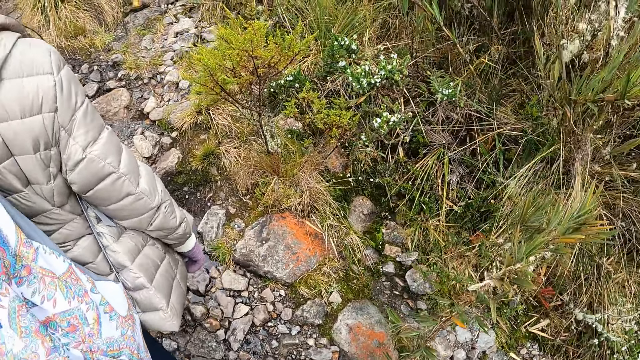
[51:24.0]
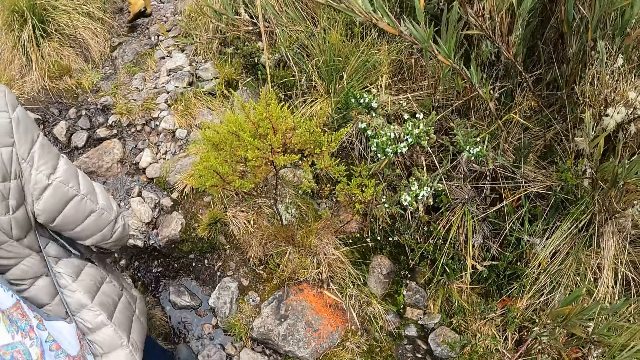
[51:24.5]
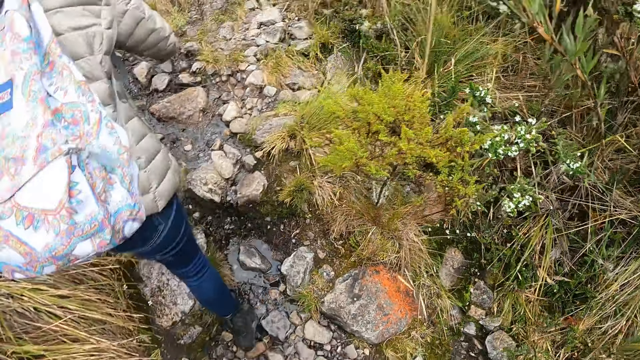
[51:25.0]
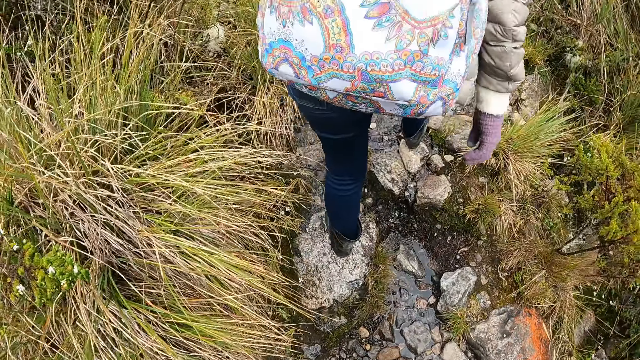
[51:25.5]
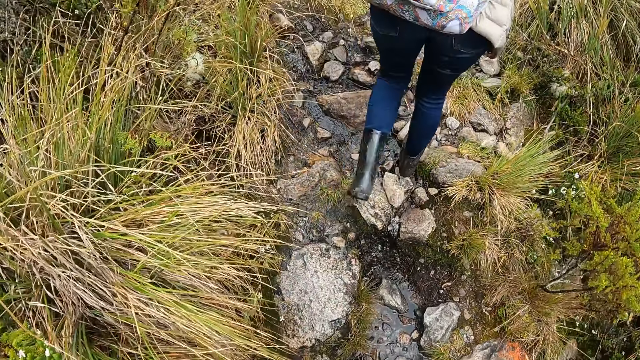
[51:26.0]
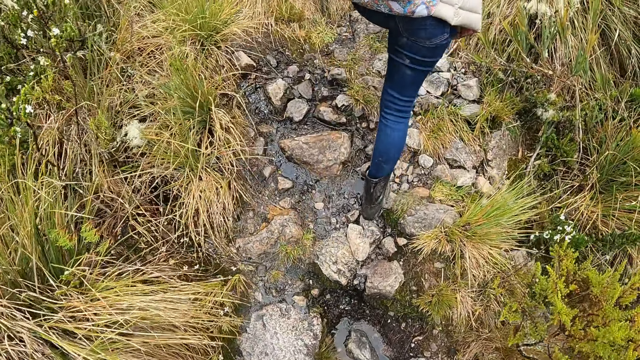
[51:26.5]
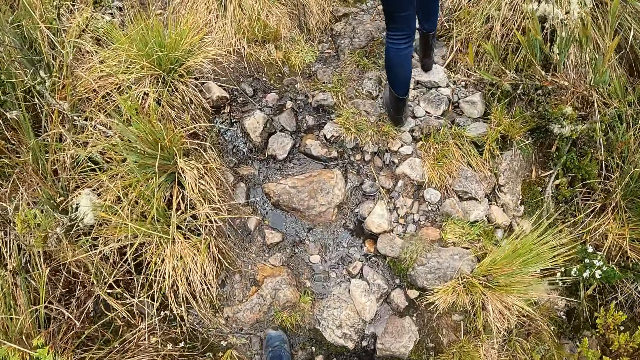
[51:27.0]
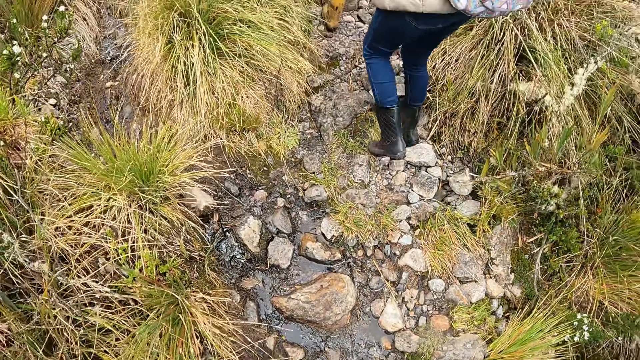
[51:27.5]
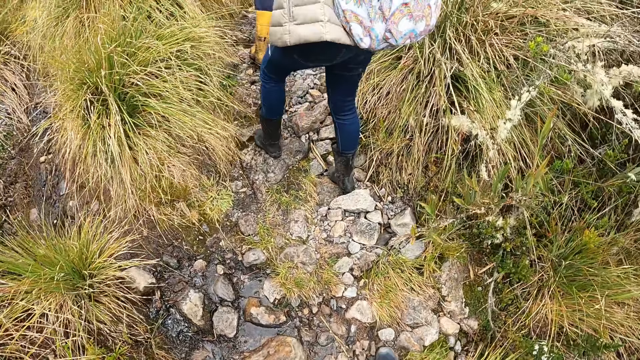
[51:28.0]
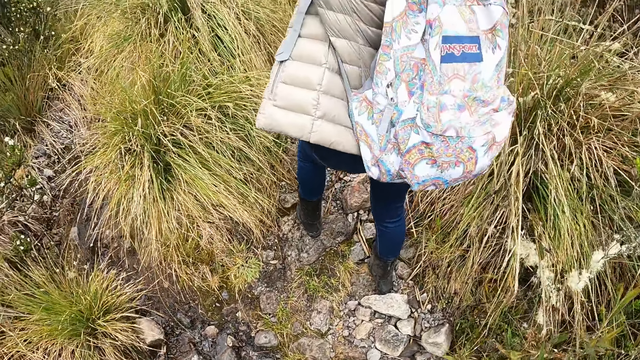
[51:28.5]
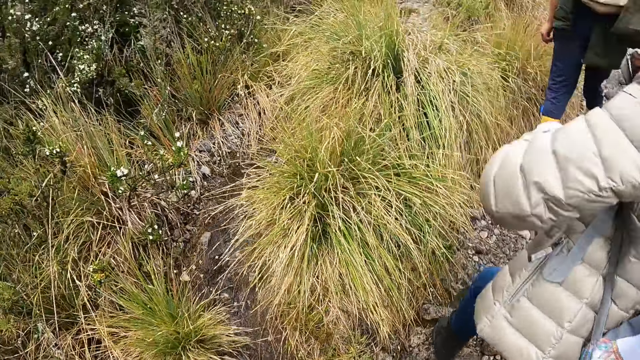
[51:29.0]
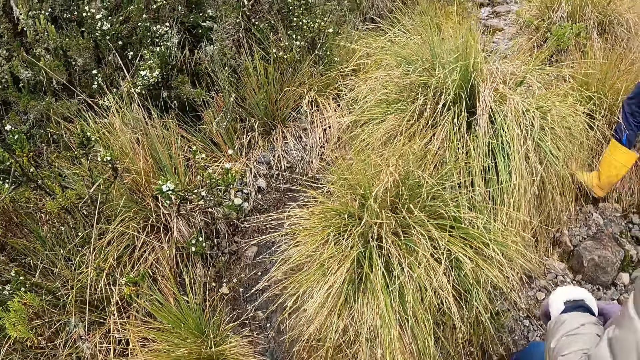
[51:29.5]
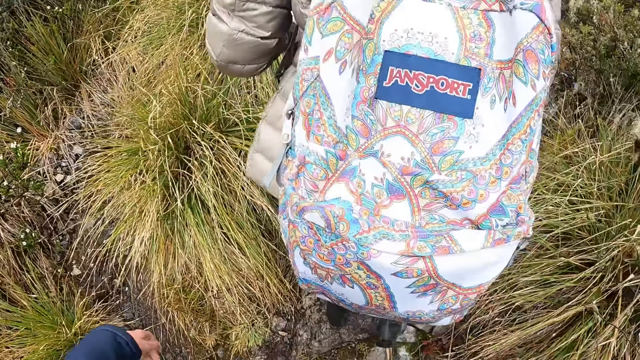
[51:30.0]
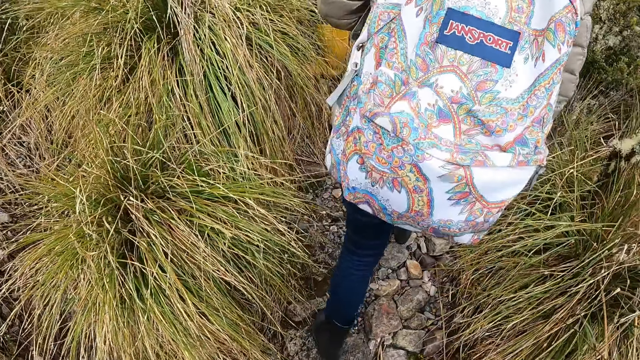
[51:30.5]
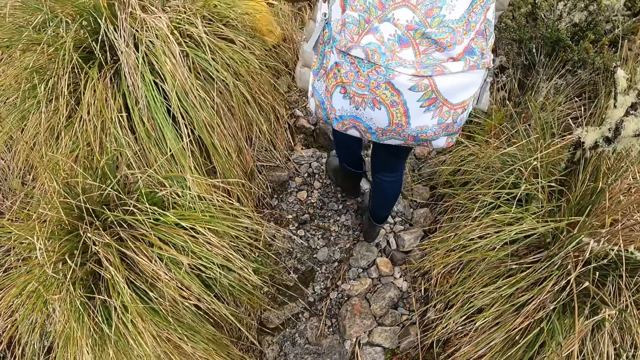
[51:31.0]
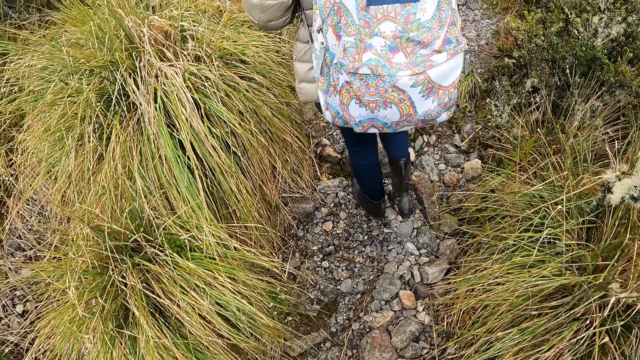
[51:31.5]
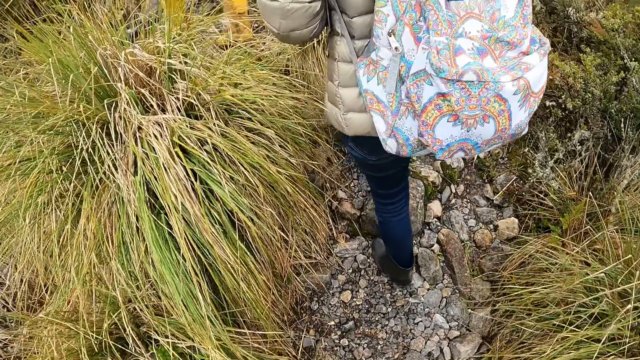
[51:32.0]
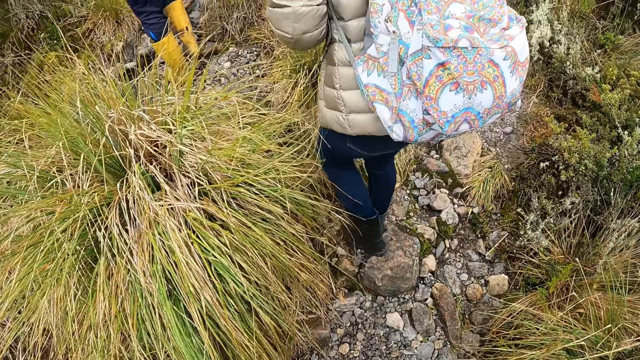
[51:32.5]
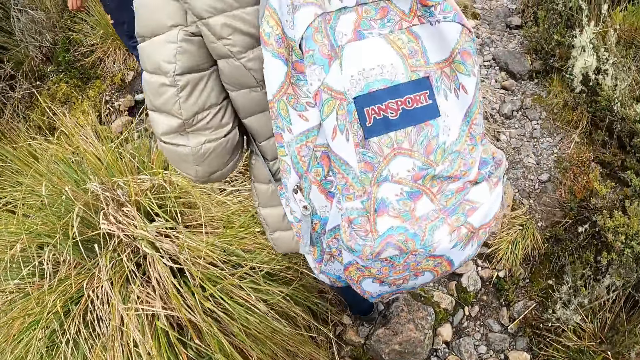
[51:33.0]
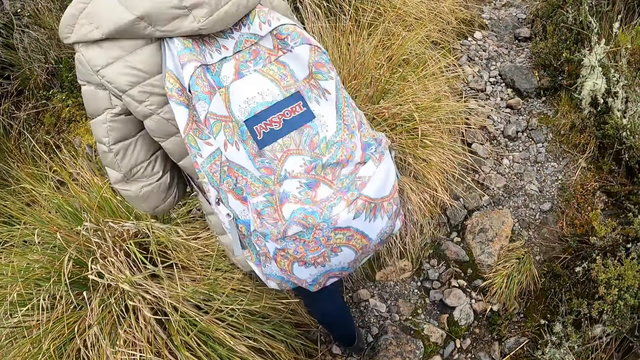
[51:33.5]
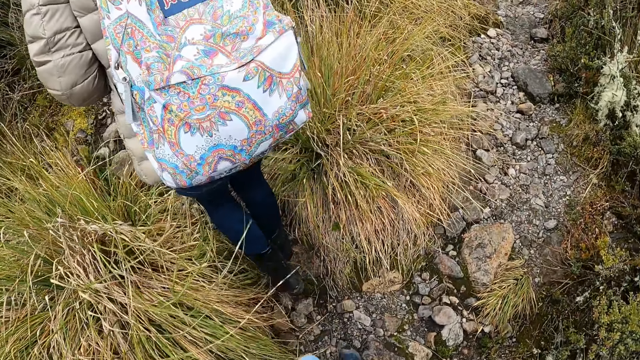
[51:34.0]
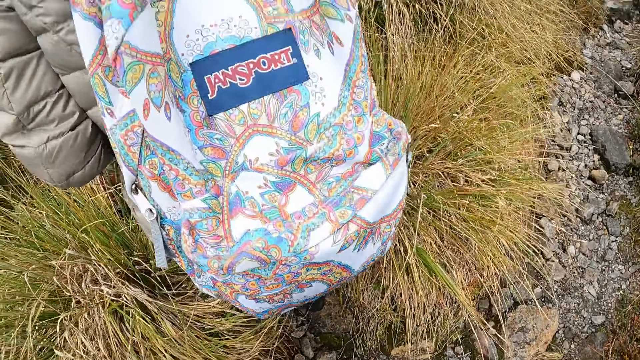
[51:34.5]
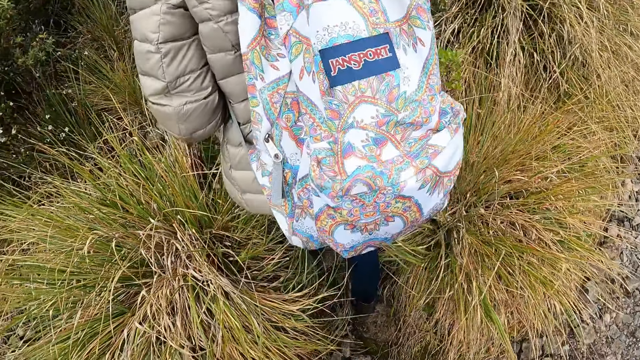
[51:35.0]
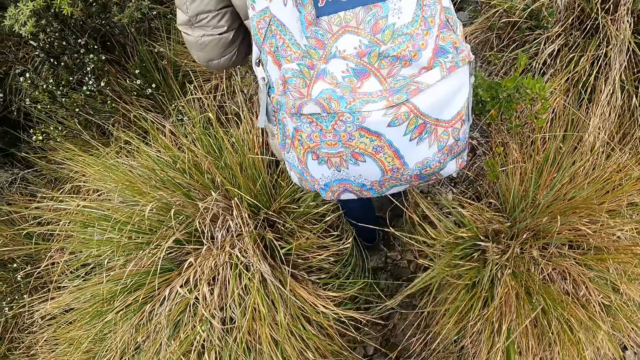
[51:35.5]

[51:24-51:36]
The woman walks on the rocks. The camera wearer walks up the hill with the woman. They look around the plants. They walk up the hill with the woman.

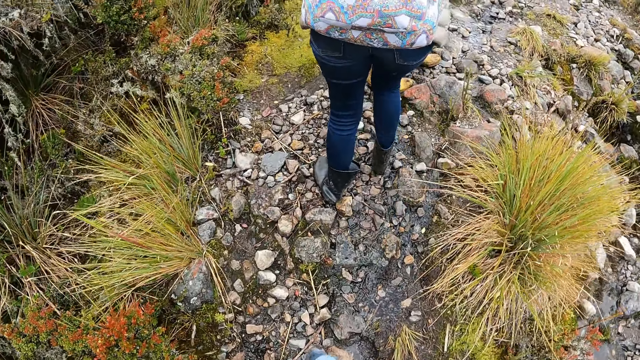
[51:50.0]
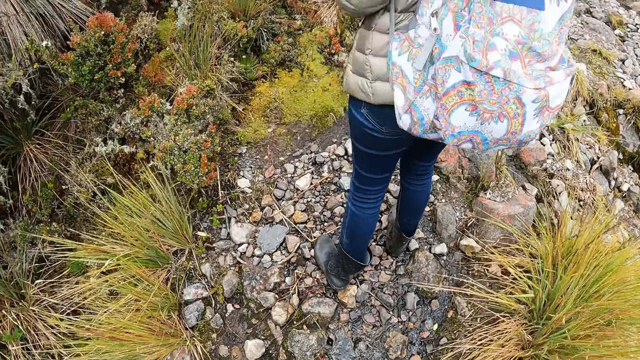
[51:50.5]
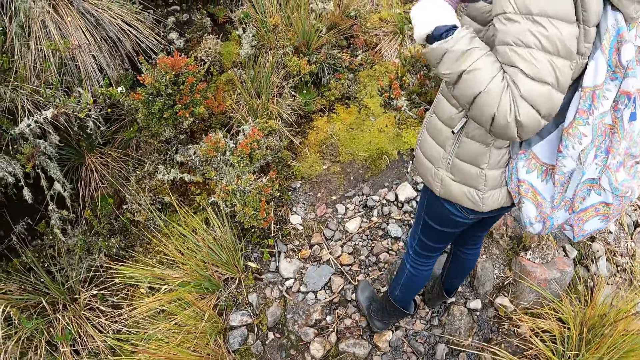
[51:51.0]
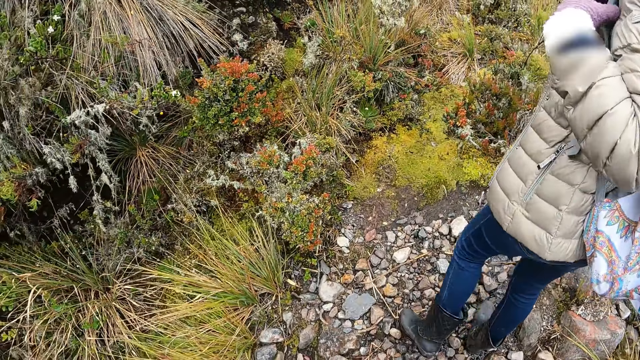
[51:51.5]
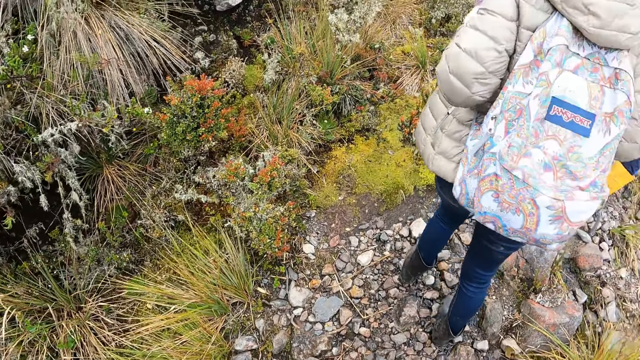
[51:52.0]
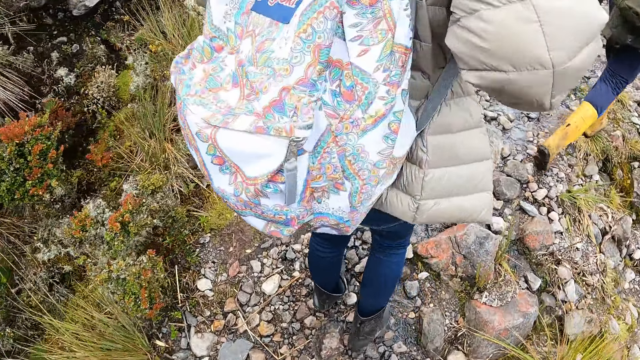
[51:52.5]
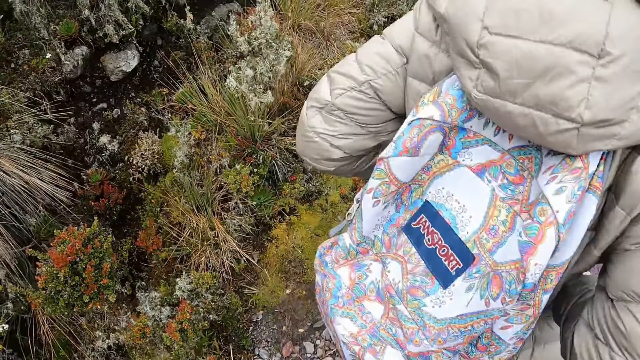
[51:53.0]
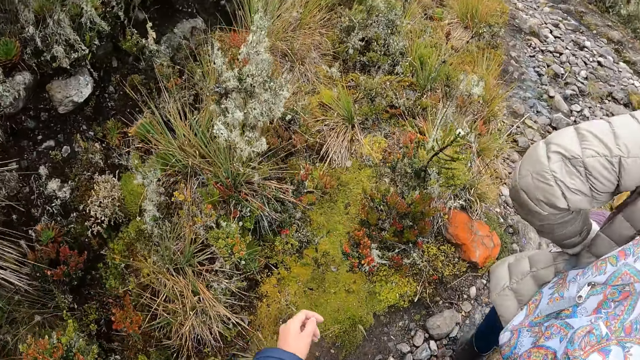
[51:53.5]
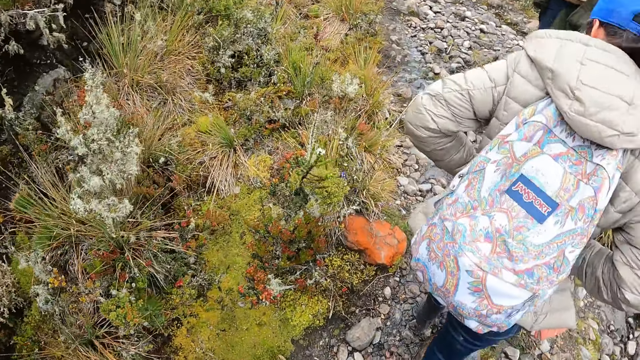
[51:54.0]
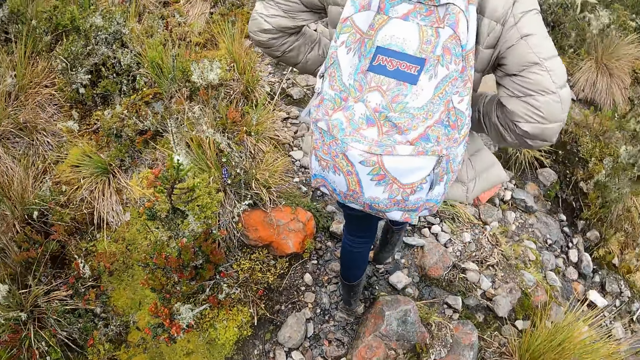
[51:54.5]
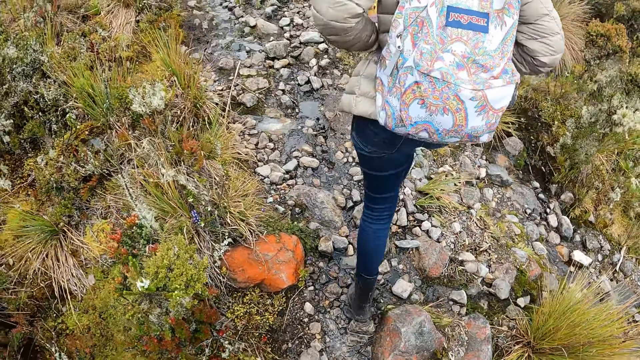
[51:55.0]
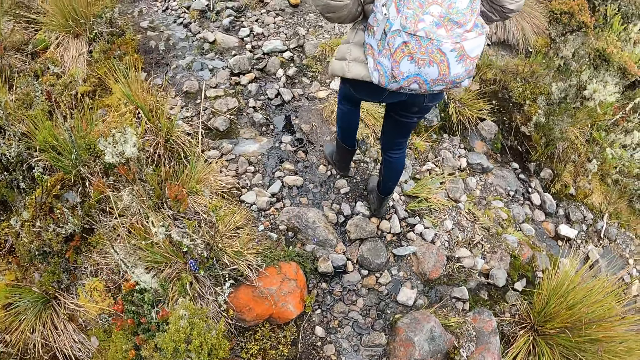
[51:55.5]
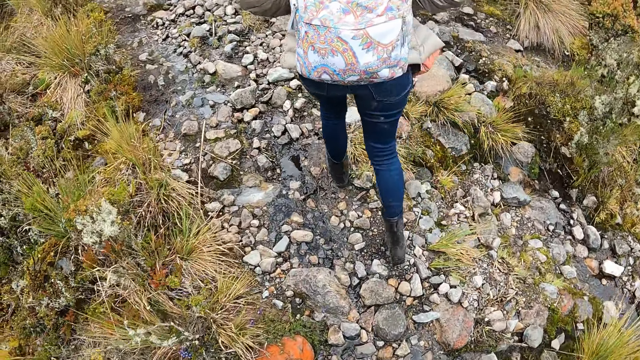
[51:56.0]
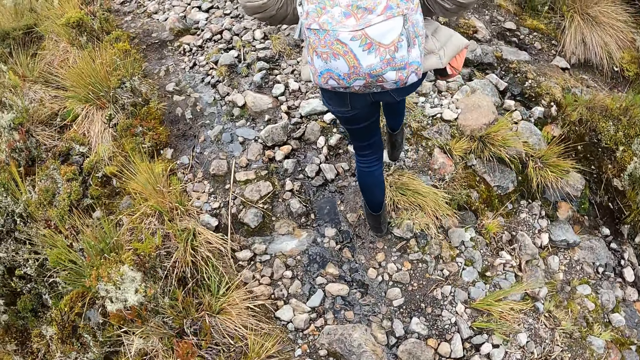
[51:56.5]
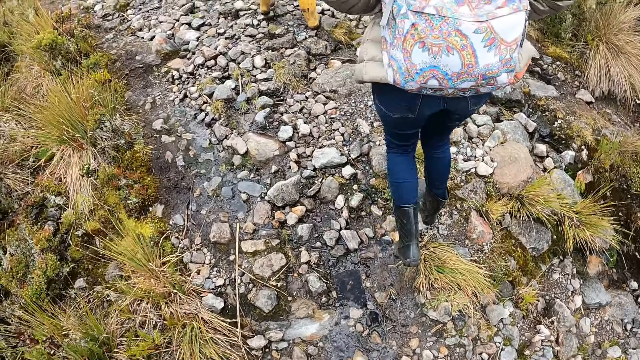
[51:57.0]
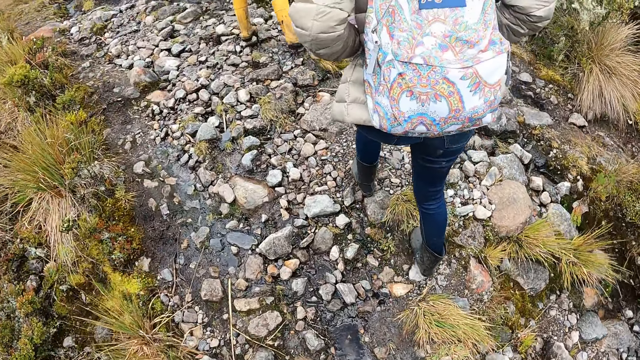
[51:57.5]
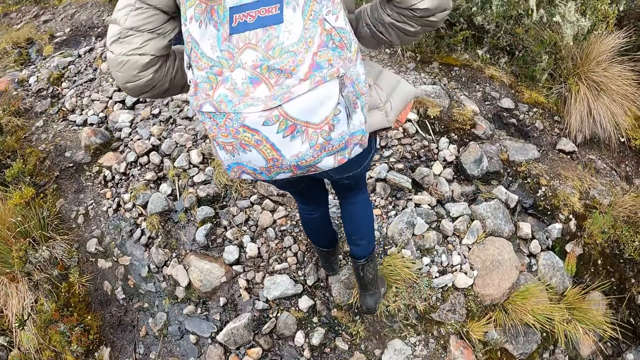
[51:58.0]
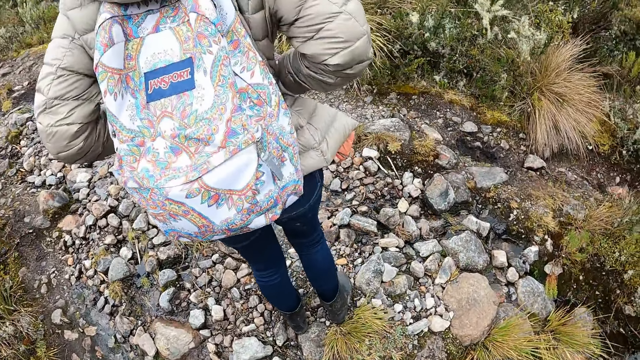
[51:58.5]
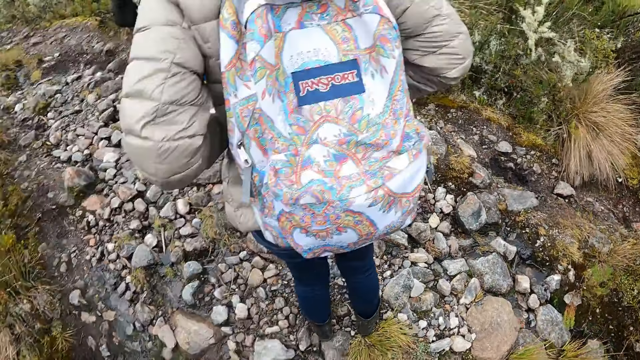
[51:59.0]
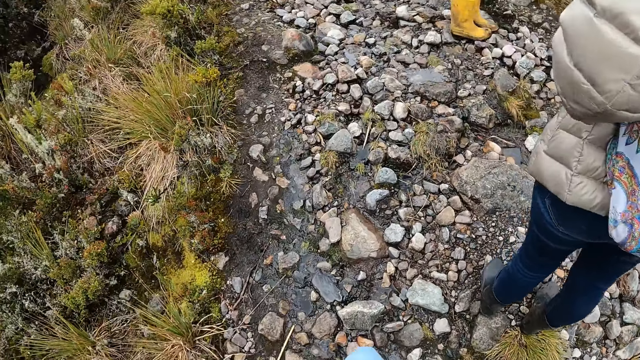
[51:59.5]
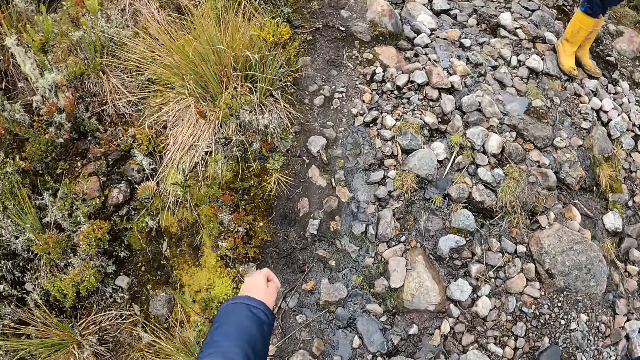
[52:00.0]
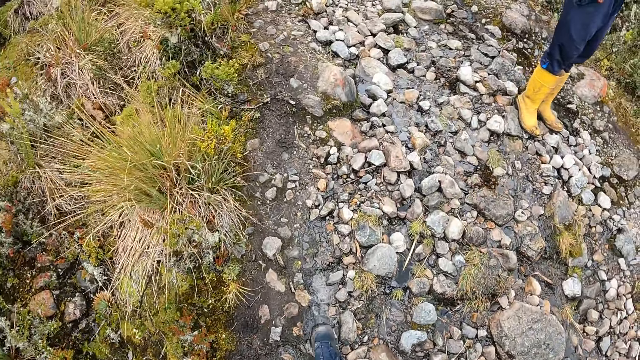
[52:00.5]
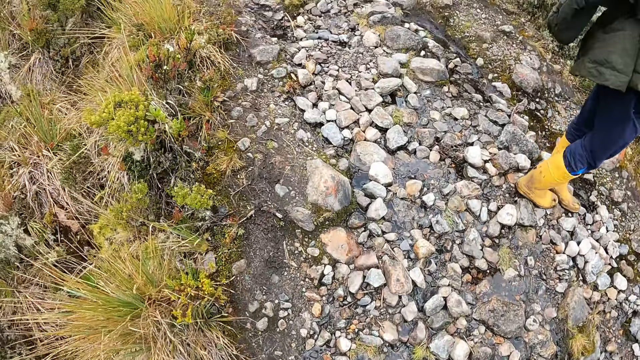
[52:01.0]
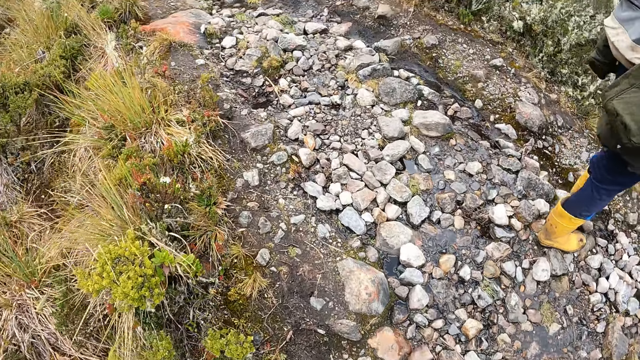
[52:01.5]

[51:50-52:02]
The woman turns towards the camera wearer. The woman touches her backpack with her left hand. The camera wearer walks up the hill with the woman. They walk past the woman. They look around the ground. They walk up the hill.
